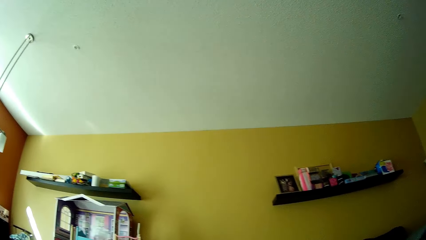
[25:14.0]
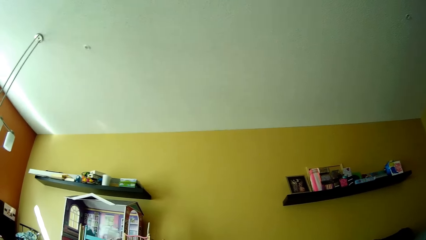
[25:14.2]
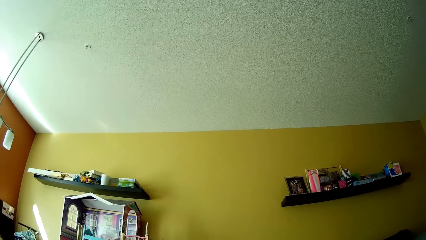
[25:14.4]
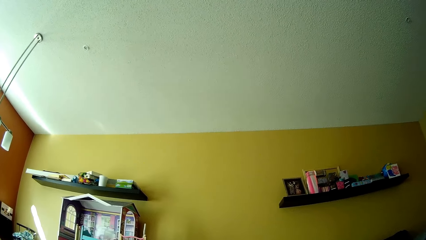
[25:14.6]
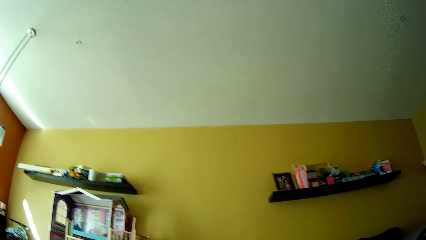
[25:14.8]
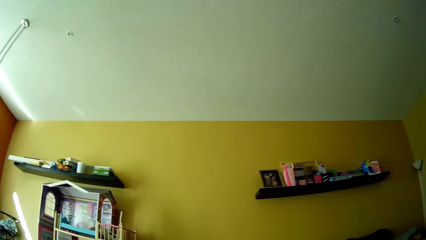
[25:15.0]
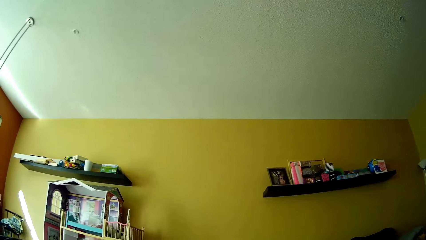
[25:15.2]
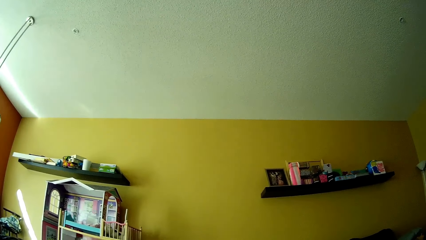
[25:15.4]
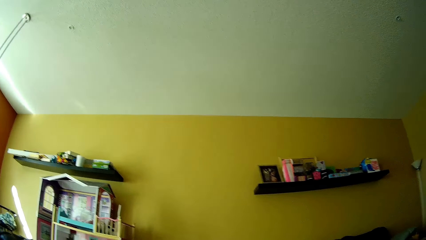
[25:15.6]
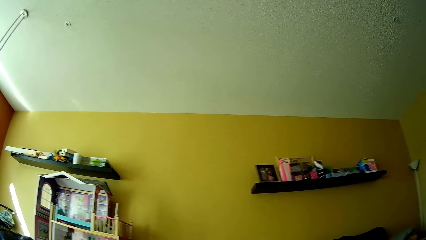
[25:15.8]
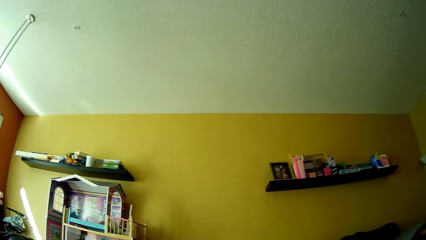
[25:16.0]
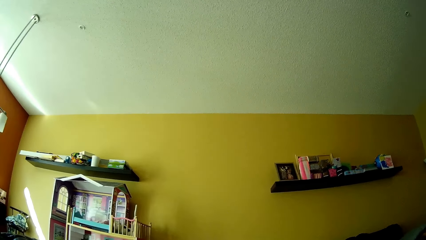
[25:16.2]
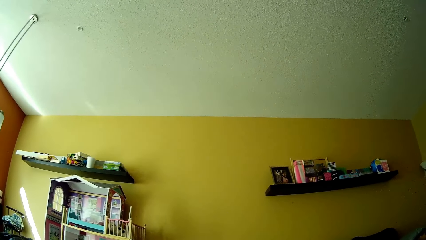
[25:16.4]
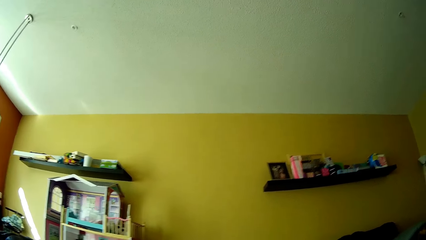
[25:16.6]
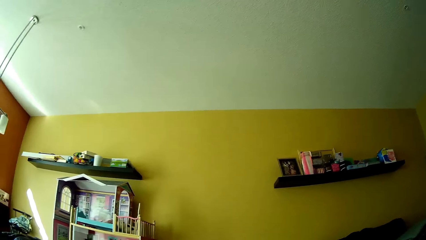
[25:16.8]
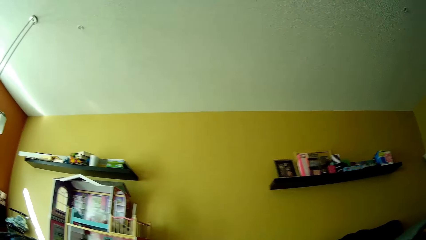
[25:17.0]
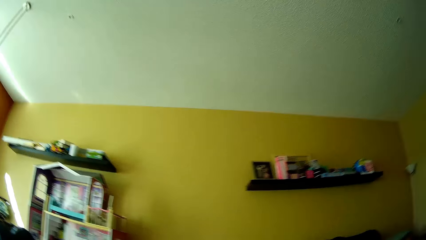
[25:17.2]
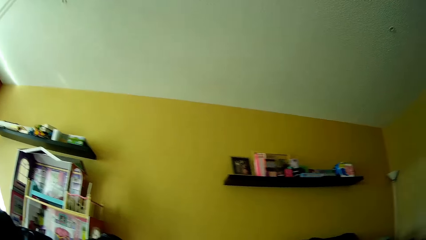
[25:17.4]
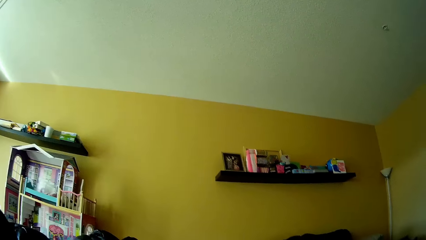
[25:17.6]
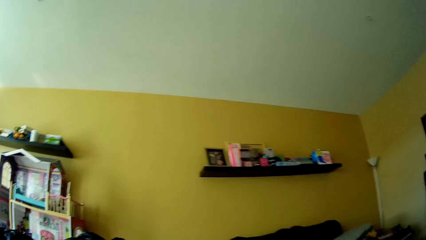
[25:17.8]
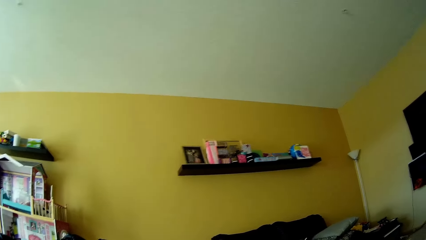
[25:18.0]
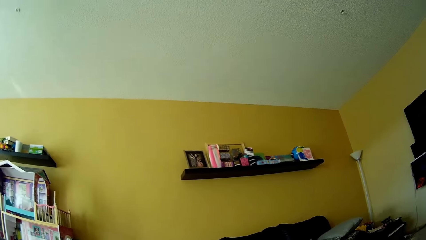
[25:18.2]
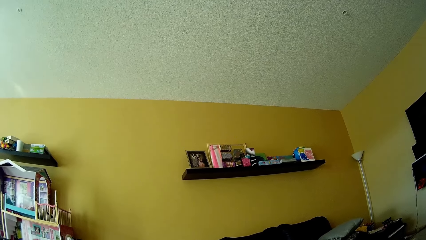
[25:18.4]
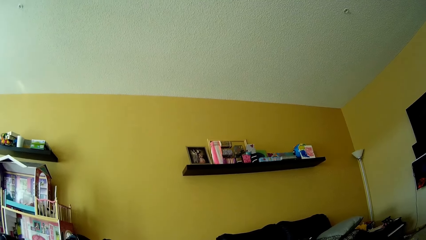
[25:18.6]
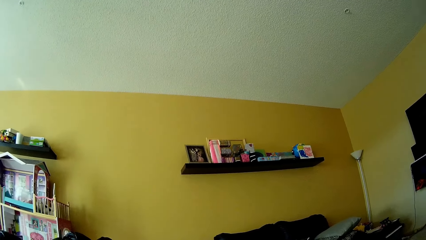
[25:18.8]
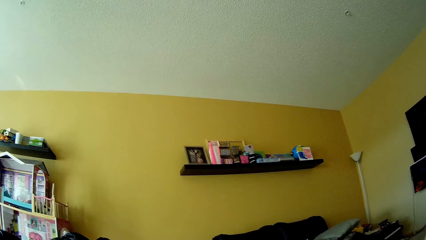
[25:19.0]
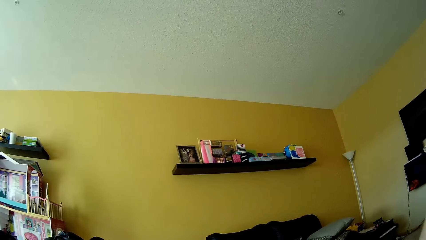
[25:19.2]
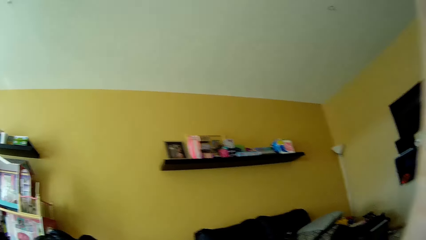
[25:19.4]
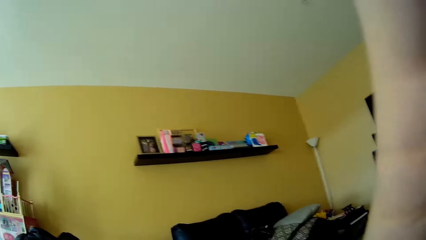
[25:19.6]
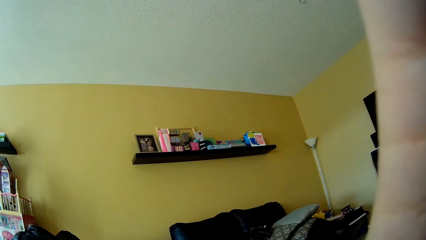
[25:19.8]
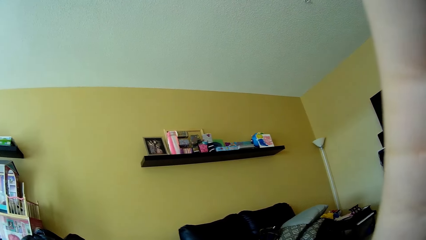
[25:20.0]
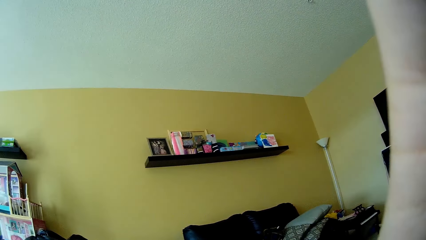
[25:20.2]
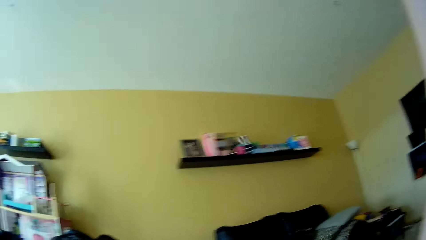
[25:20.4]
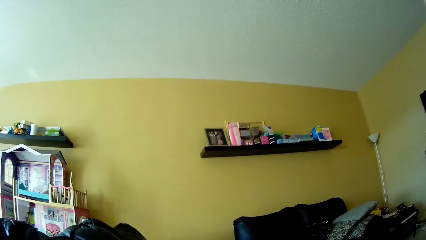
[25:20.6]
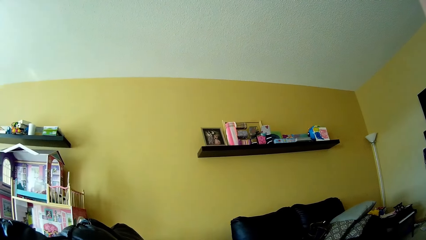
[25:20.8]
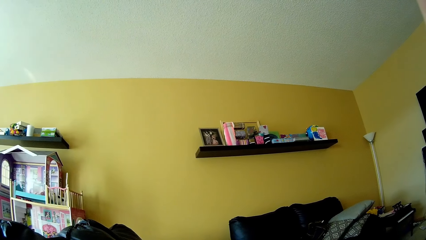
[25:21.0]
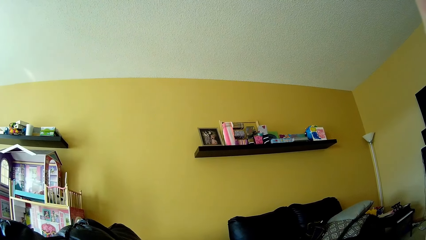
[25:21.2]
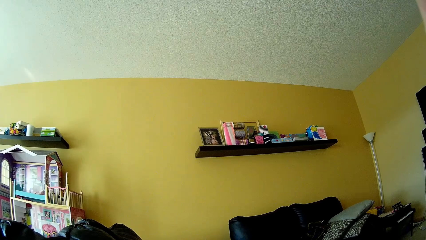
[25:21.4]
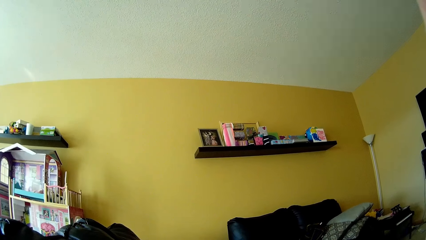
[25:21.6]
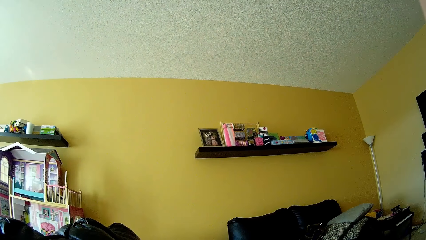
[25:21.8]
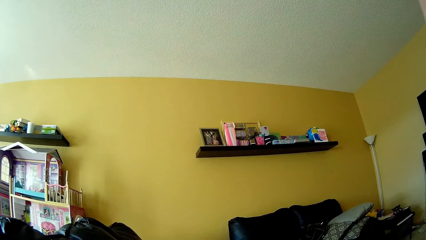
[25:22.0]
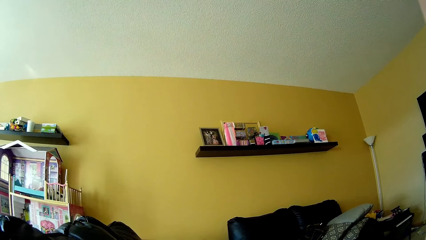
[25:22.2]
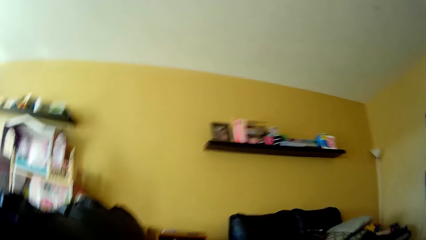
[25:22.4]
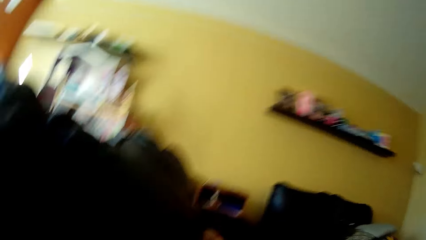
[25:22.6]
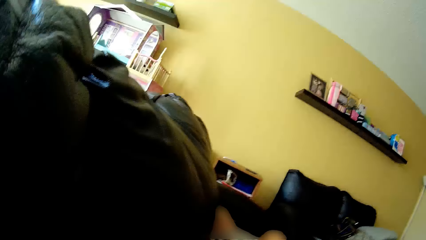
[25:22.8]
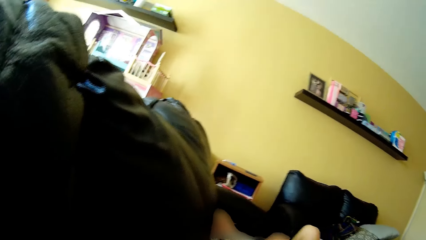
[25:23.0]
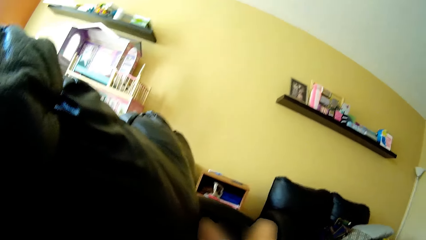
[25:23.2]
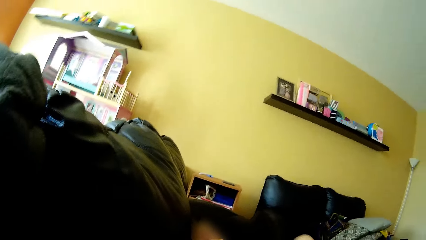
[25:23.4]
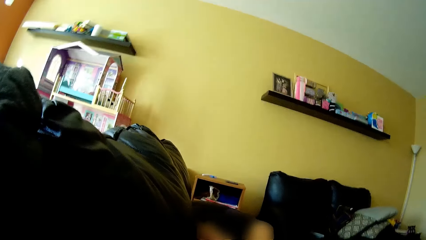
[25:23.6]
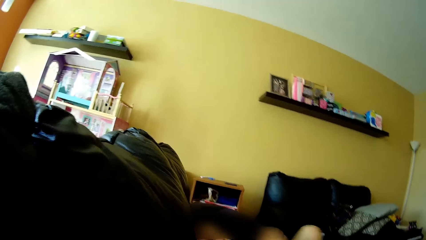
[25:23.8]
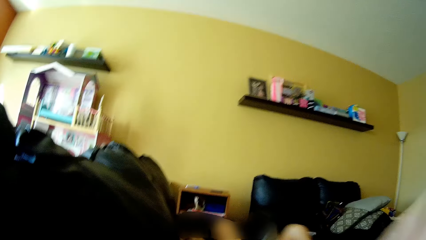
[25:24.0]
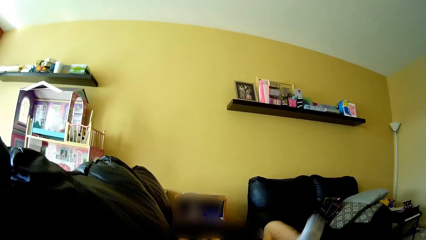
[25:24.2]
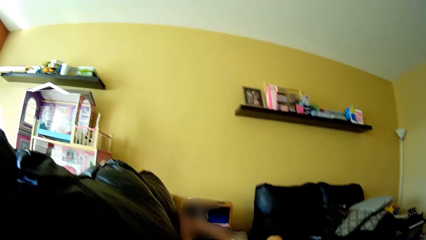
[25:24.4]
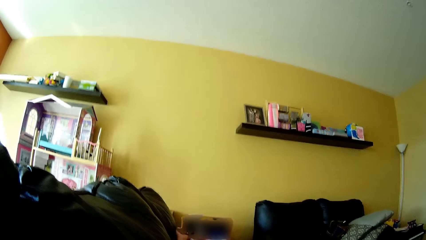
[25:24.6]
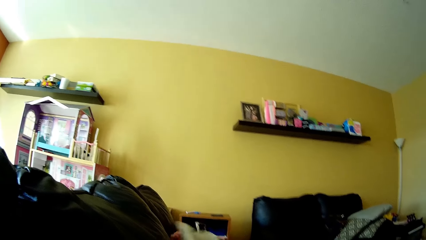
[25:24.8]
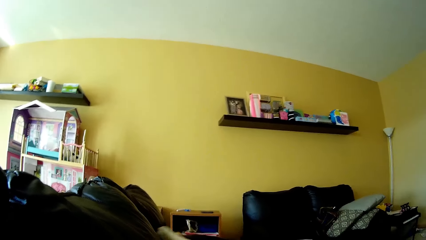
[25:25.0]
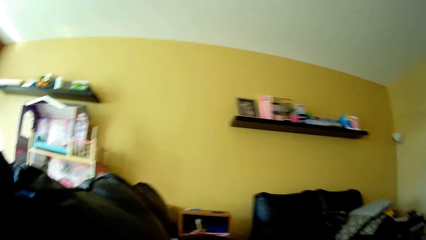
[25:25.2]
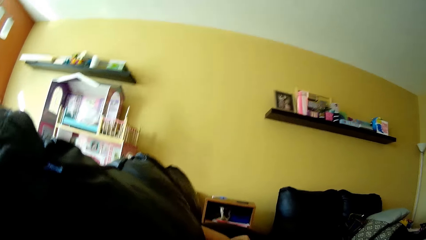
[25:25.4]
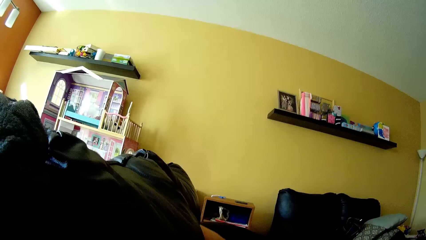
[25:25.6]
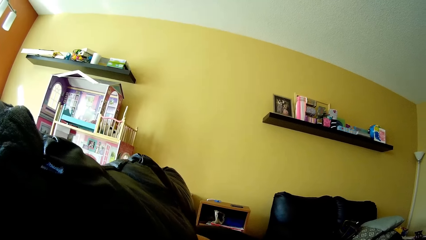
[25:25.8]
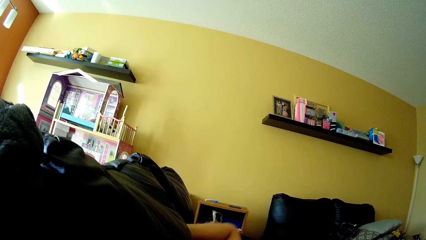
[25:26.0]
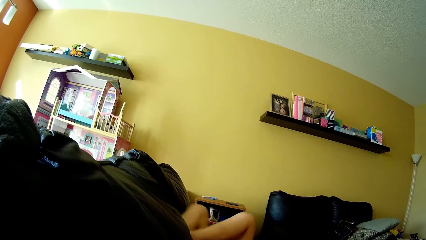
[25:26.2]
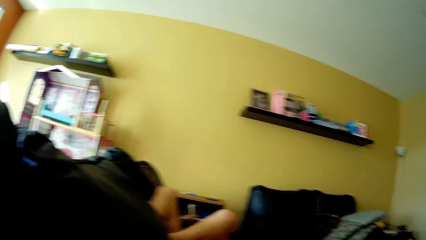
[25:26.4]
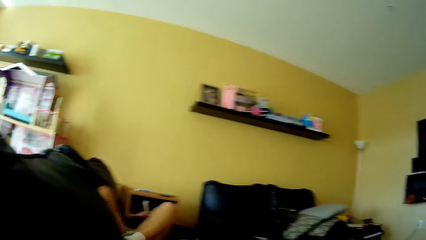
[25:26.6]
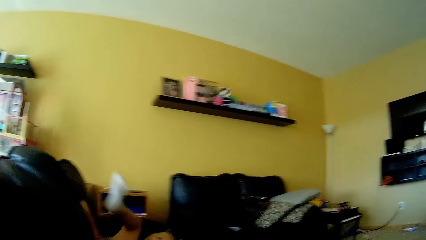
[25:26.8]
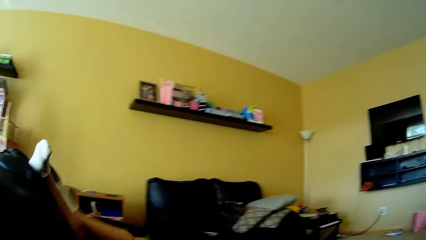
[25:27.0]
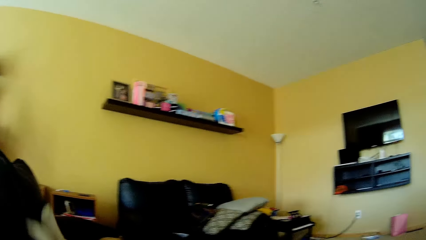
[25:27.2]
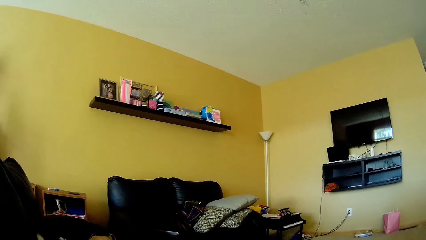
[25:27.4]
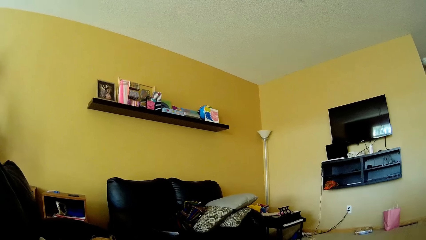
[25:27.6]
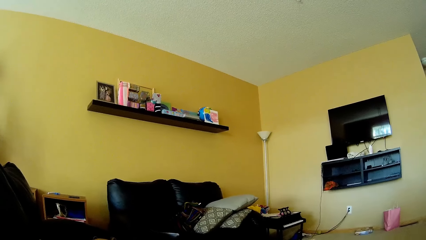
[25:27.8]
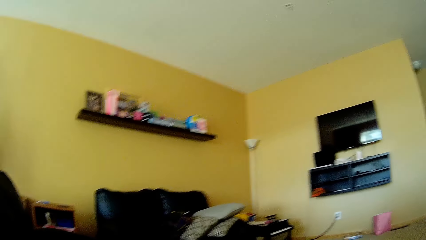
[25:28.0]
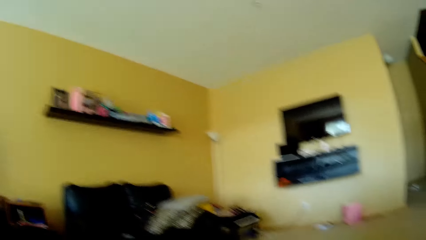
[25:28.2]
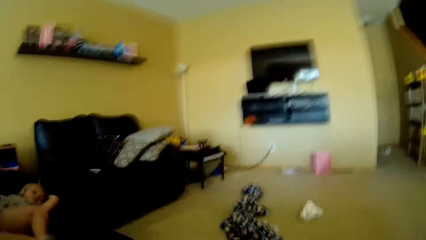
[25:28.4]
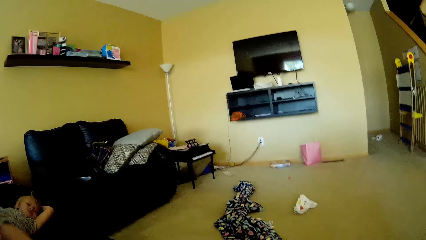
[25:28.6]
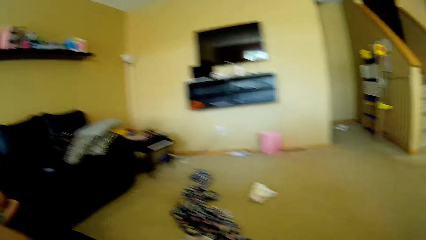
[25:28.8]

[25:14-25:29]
The girl lays flat on her back on the couch and kicks the air with both legs. The girl kicks the camera wearer with both feet.
